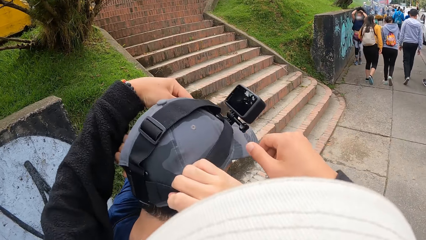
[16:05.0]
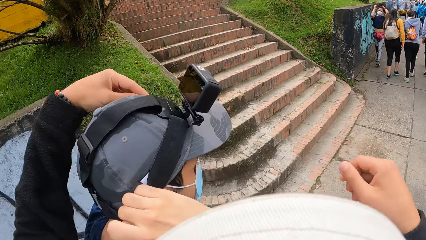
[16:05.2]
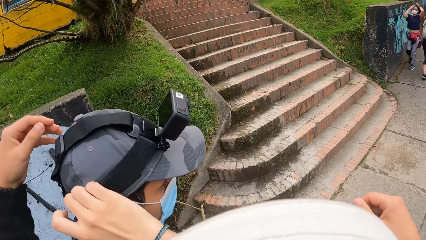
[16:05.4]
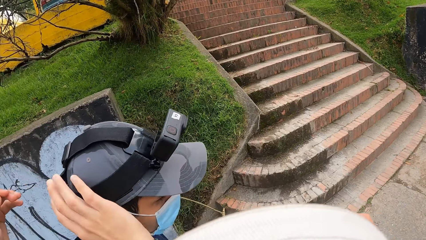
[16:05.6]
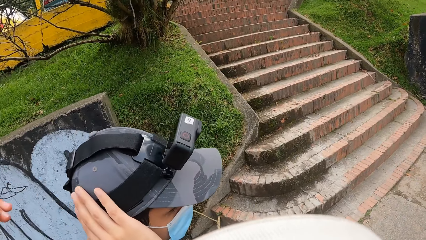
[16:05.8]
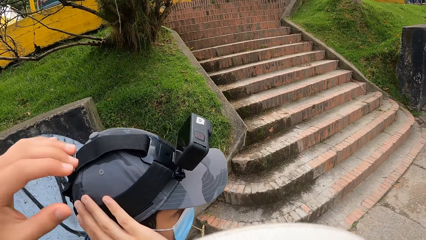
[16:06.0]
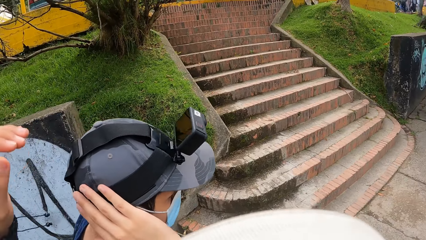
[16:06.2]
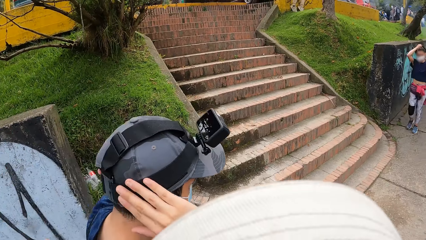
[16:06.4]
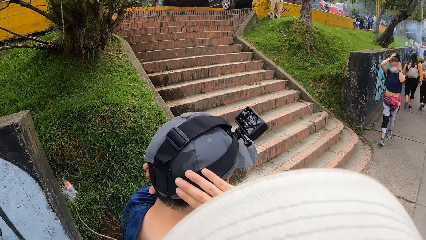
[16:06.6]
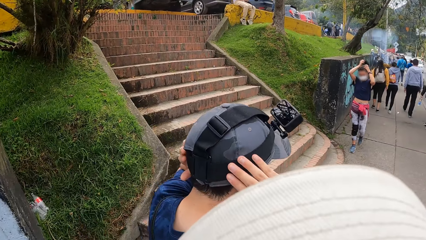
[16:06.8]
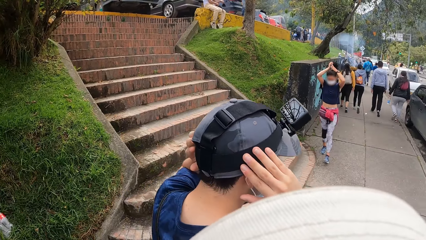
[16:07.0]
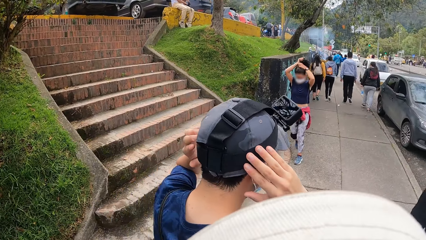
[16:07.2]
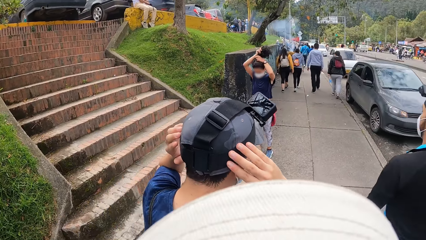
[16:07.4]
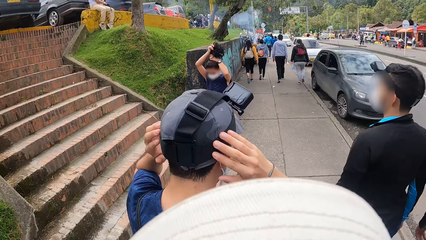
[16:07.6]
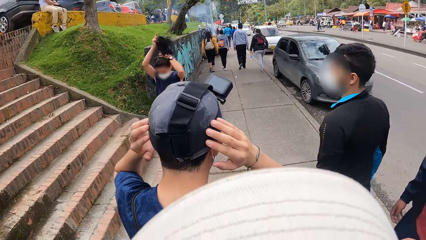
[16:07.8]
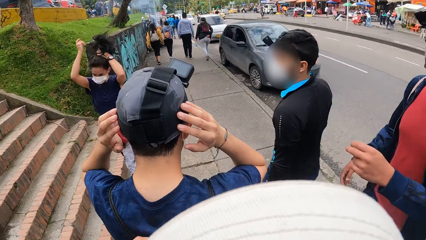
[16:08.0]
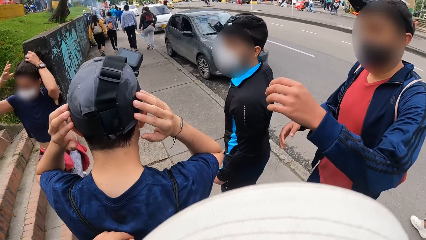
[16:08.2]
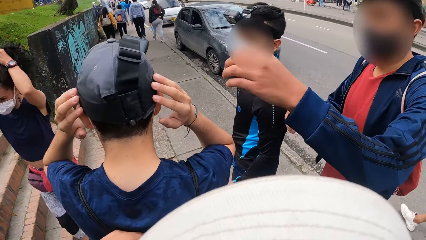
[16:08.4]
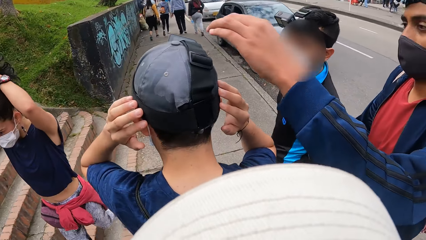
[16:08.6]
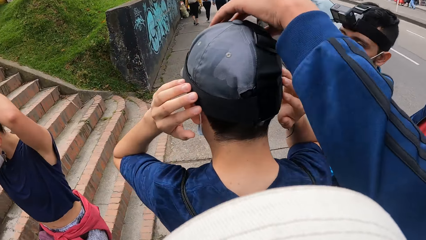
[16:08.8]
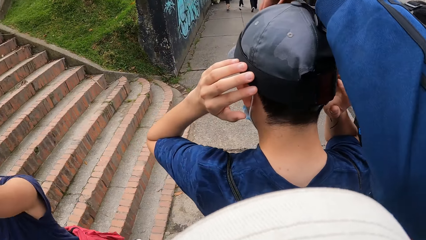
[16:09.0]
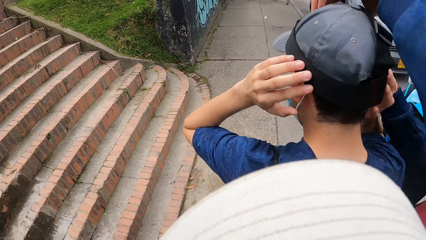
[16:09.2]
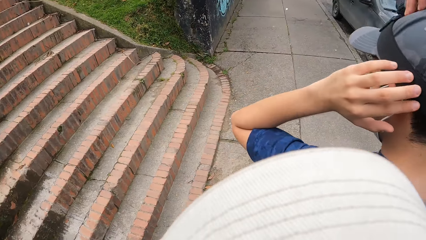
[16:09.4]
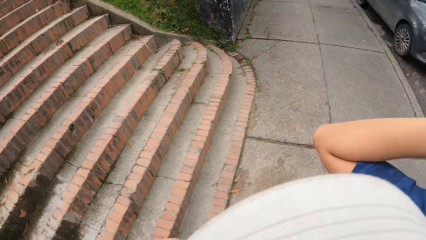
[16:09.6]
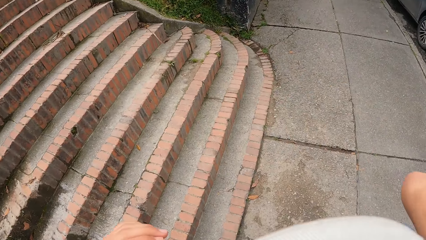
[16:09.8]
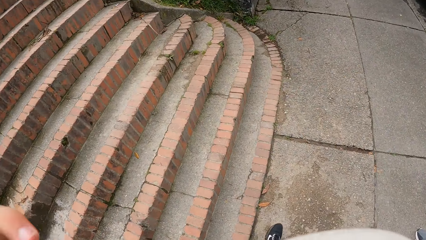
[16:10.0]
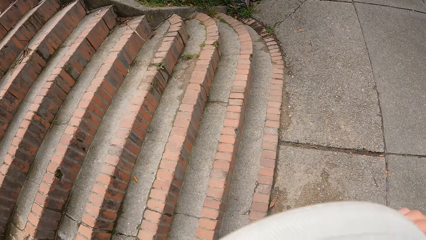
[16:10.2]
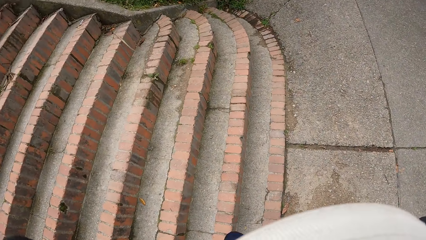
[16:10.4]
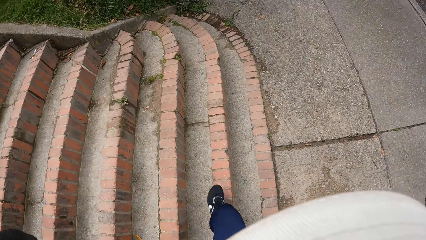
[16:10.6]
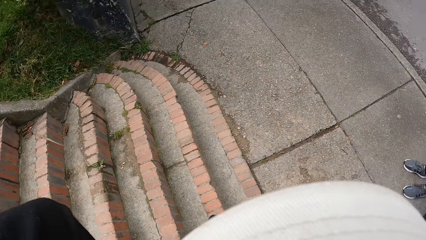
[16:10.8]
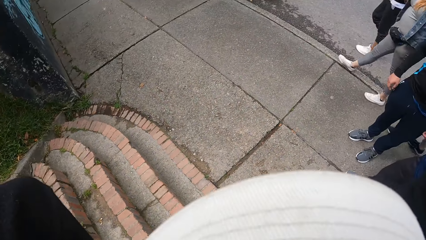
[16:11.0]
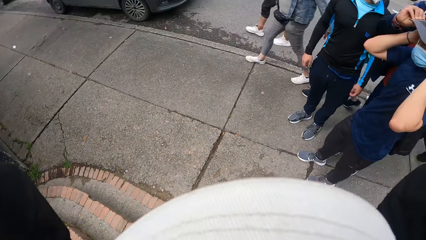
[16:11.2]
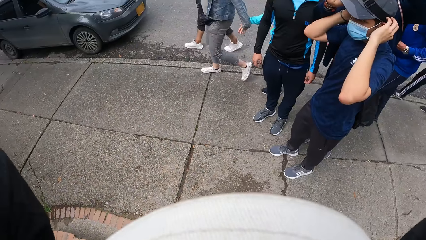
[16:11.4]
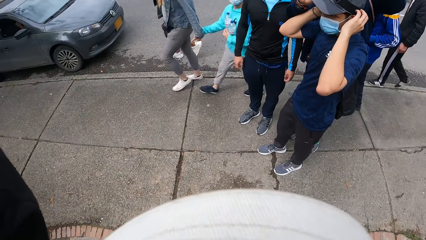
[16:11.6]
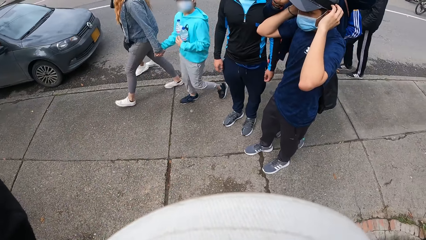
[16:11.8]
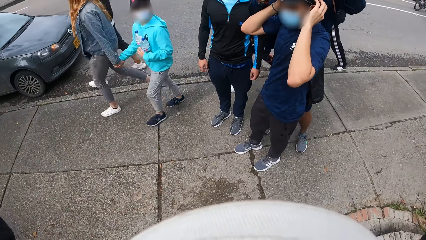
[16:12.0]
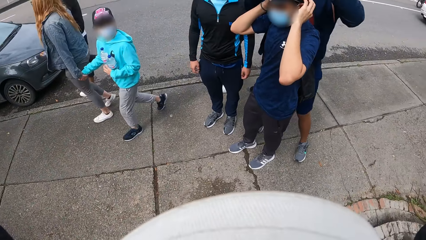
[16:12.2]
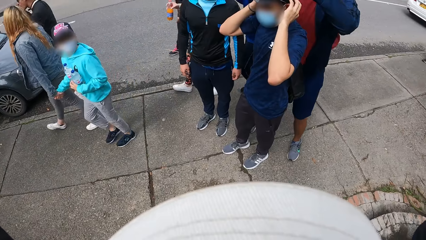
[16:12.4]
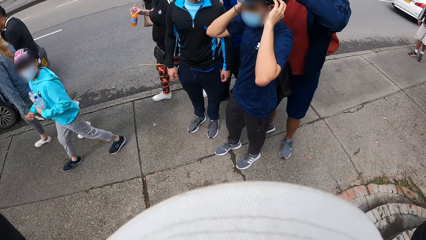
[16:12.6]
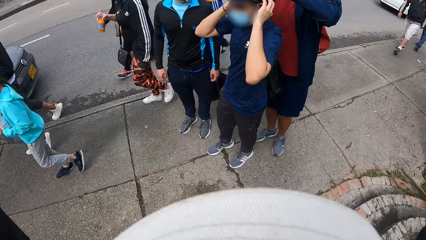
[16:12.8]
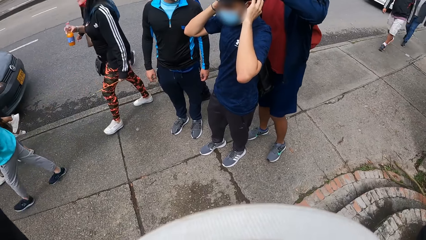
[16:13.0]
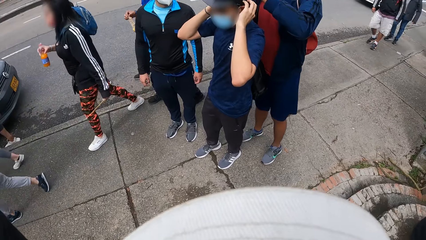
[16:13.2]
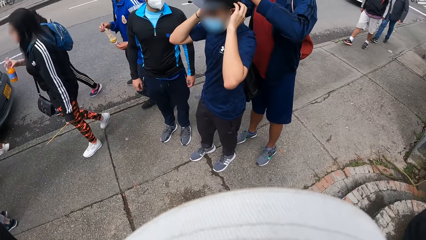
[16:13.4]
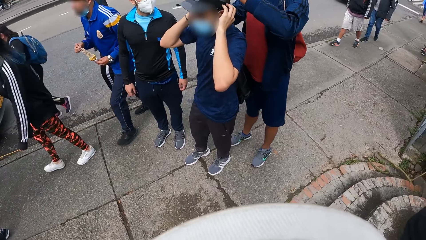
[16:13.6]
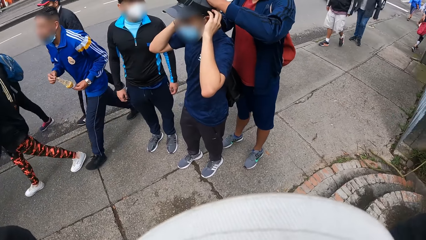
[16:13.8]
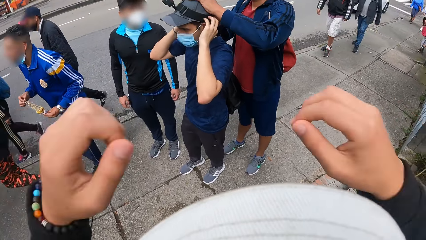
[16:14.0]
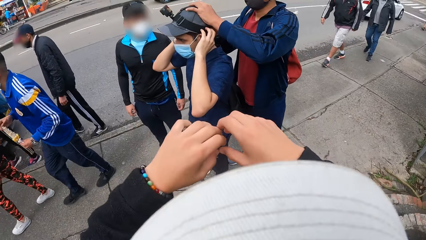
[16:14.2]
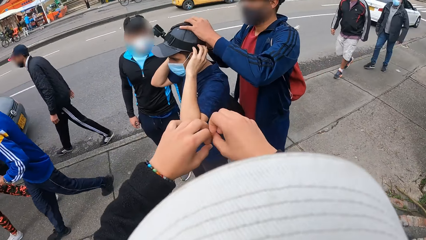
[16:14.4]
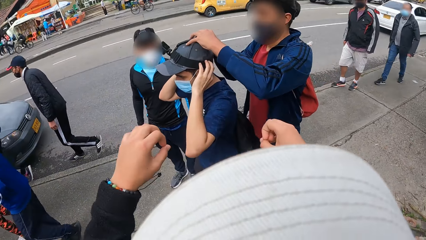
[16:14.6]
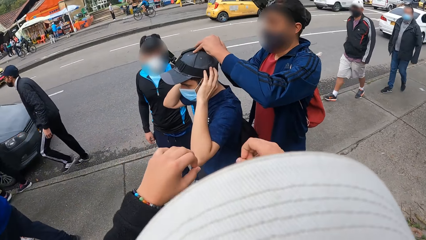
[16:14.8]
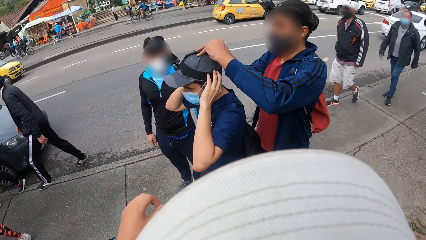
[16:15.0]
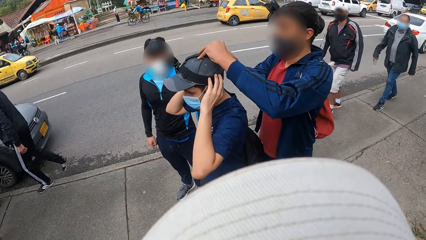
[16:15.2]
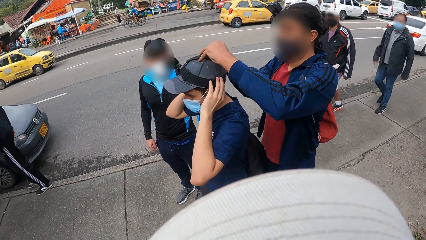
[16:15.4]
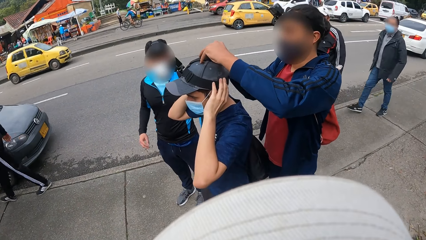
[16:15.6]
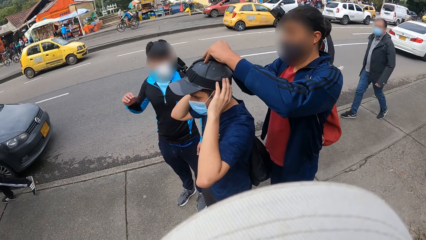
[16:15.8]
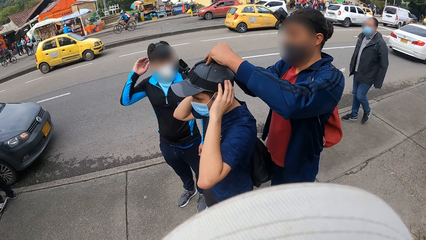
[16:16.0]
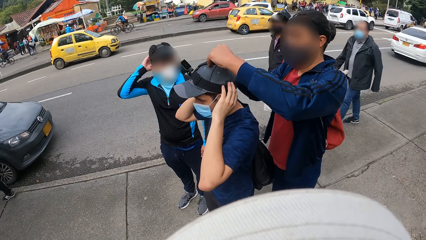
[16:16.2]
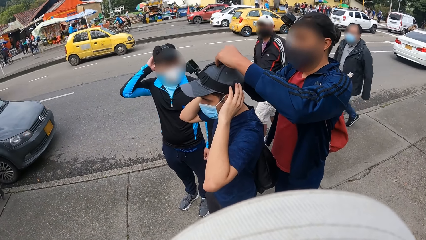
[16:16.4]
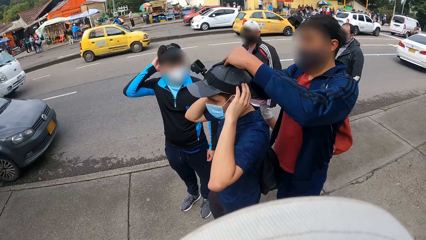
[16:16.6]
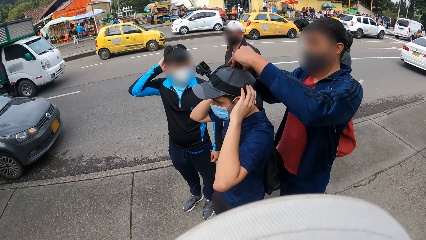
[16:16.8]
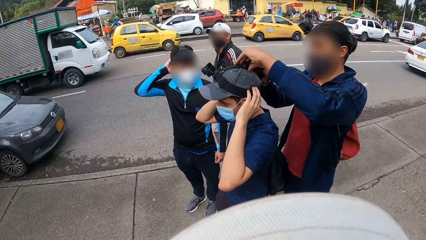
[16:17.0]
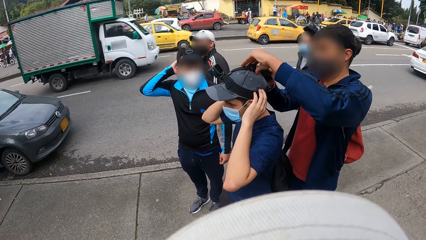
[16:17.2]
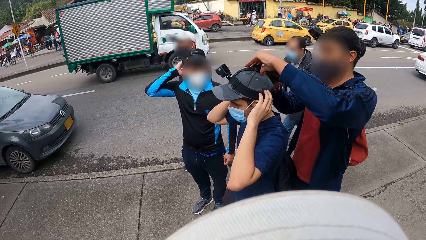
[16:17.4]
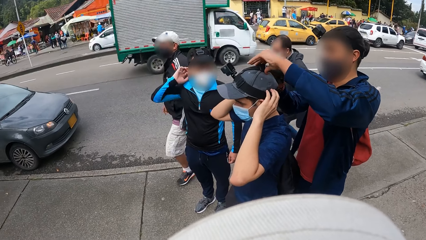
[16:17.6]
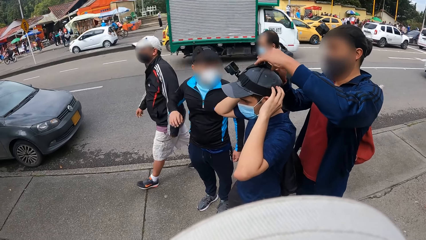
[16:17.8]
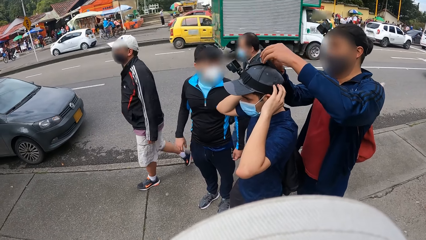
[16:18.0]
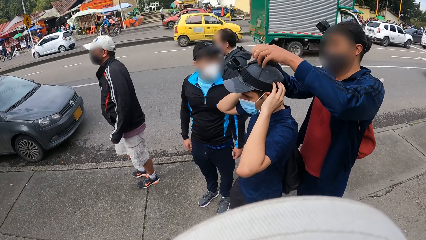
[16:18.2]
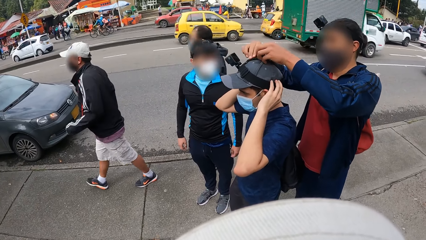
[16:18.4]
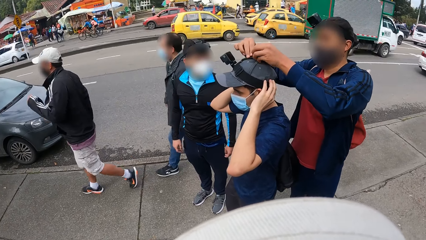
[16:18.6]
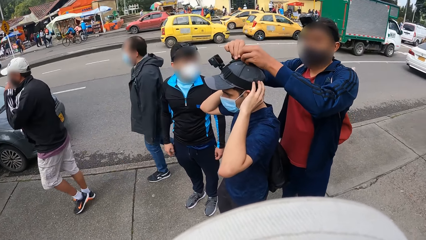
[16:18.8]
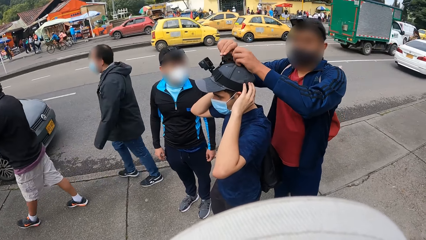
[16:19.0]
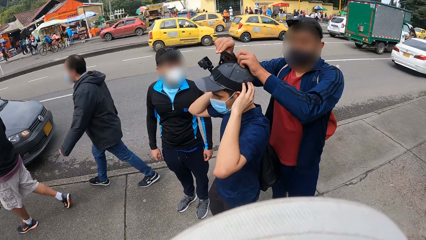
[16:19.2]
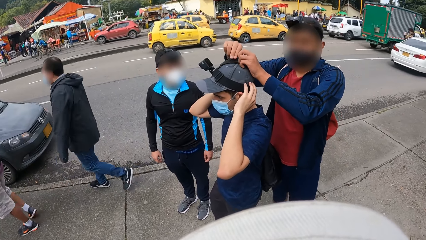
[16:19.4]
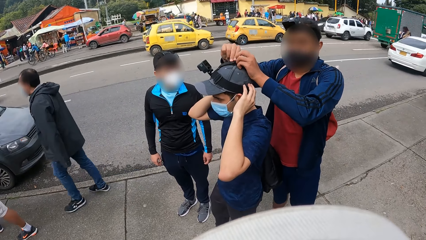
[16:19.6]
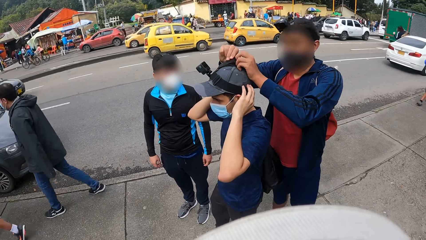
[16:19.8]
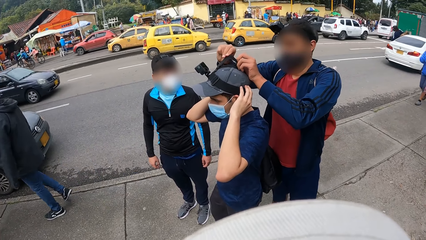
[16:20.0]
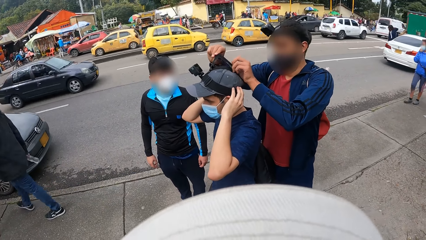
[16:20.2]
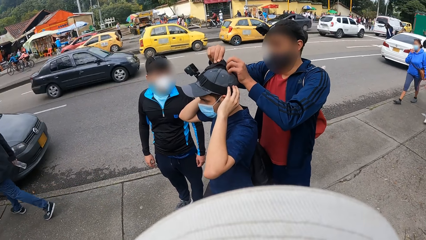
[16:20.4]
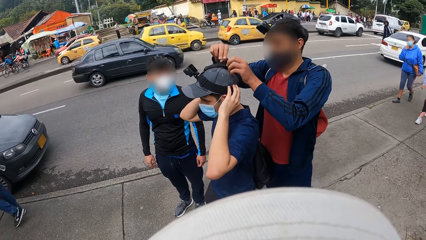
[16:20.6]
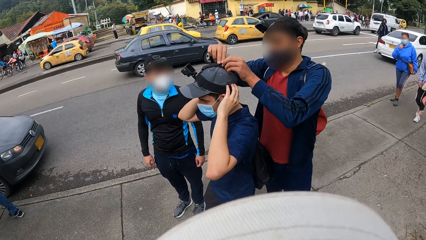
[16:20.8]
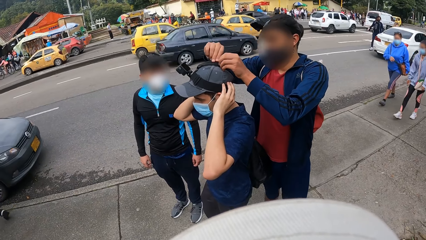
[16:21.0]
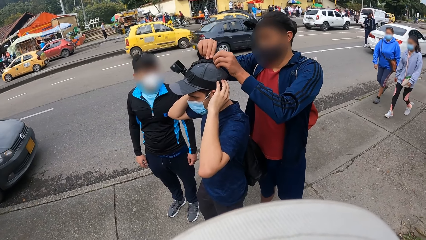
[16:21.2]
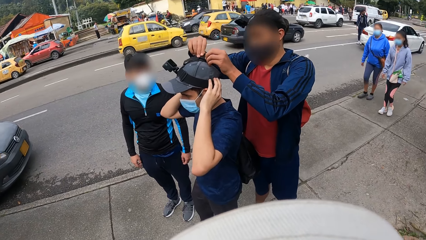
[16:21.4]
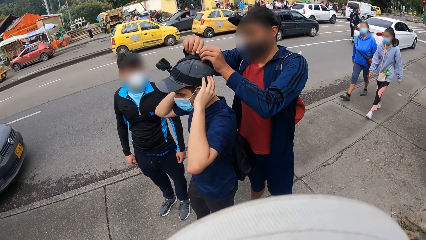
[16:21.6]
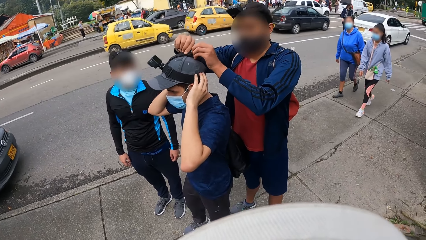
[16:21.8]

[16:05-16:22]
The camera wearer moves the hands down. Another man adjusts the camera on the first man's head with his left hand. The camera wearer adjusts the camera on his head with both hands. They lift the left hand, lift the right hand, and look around. The first man places both hands on his head. The other man adjusts the camera on the first man's head with both hands. The camera wearer drops both hands mid air. They move the hands forward. They stop walking. A third man touches the back of his head with his right hand.
